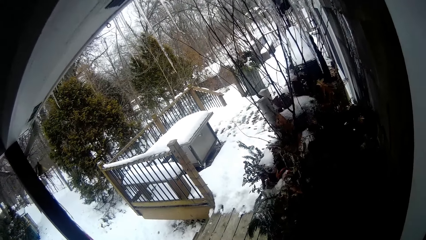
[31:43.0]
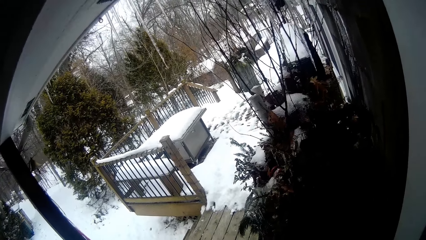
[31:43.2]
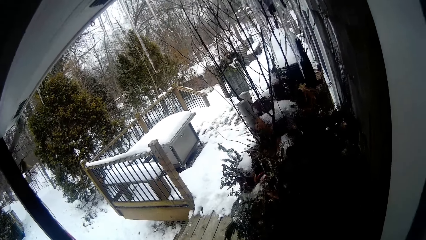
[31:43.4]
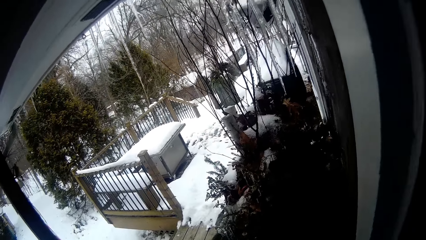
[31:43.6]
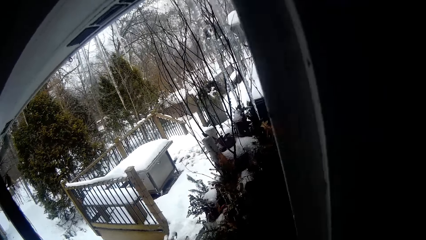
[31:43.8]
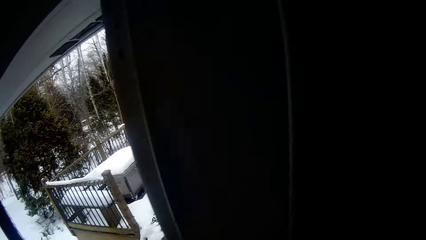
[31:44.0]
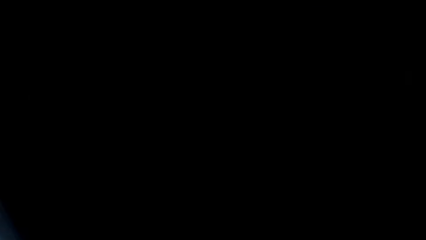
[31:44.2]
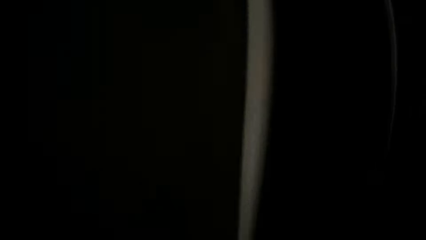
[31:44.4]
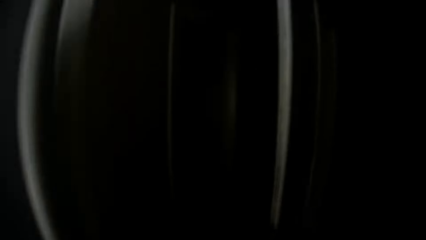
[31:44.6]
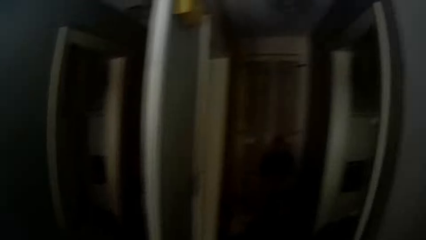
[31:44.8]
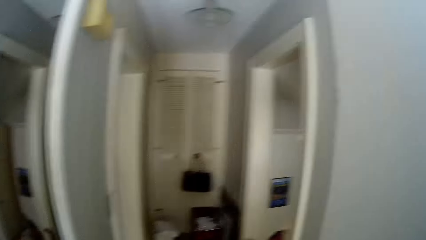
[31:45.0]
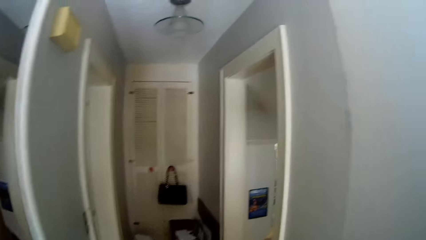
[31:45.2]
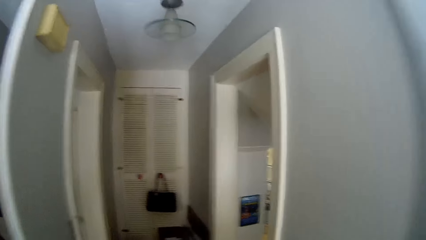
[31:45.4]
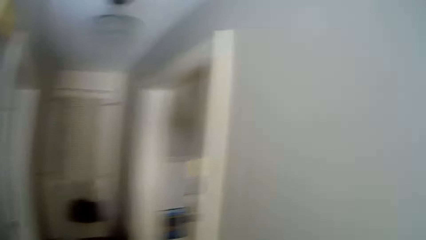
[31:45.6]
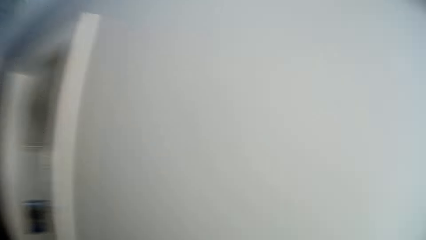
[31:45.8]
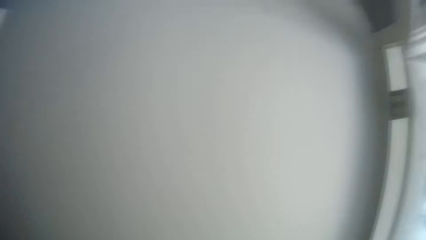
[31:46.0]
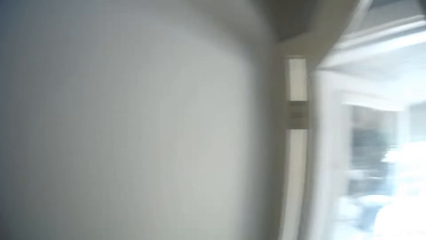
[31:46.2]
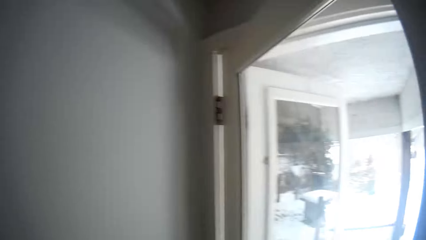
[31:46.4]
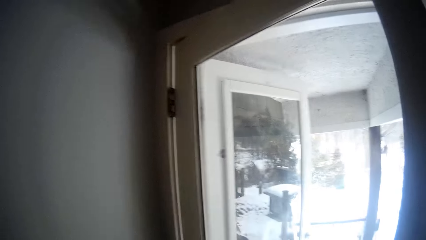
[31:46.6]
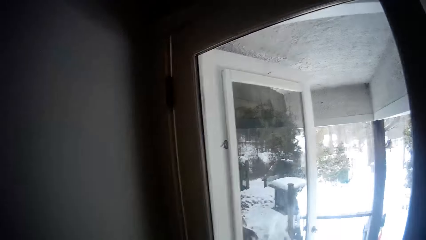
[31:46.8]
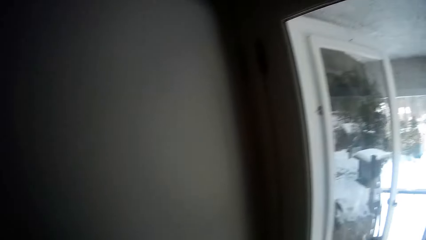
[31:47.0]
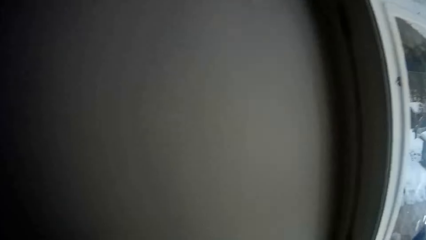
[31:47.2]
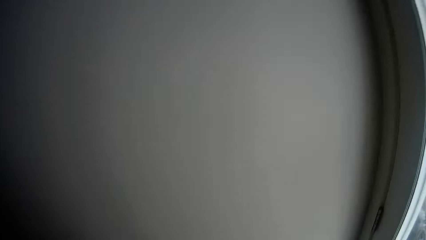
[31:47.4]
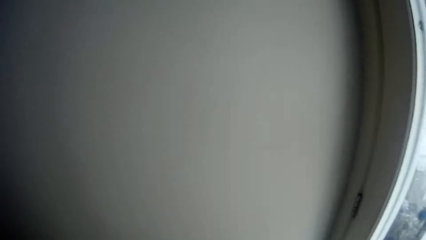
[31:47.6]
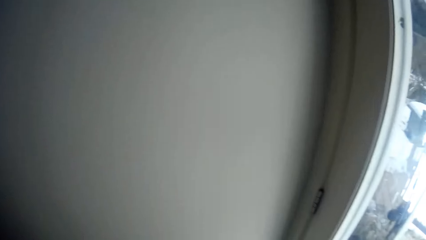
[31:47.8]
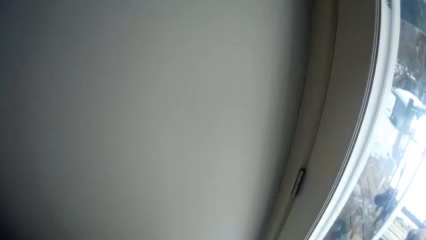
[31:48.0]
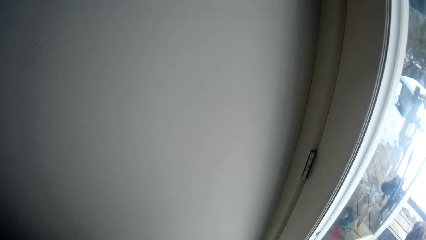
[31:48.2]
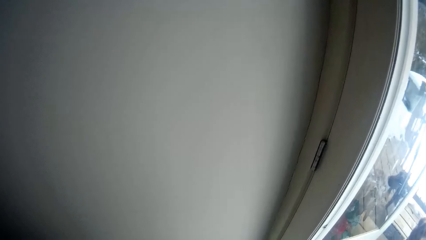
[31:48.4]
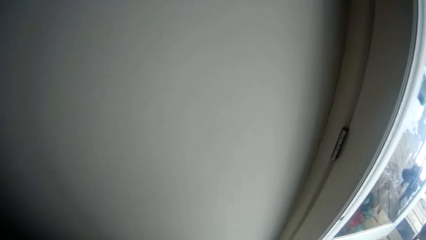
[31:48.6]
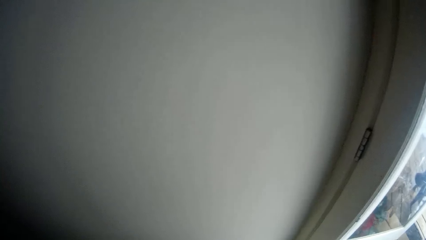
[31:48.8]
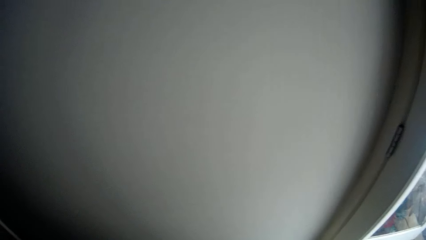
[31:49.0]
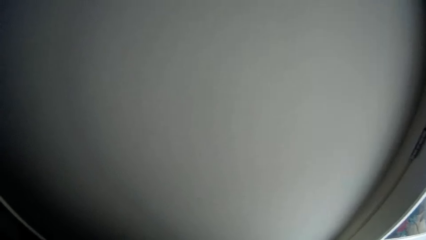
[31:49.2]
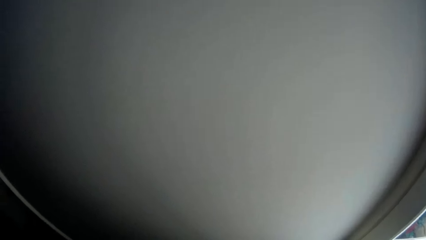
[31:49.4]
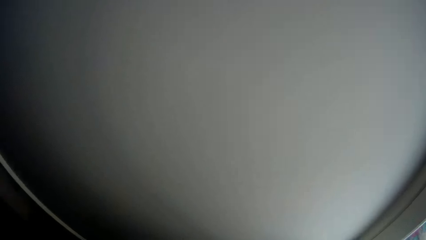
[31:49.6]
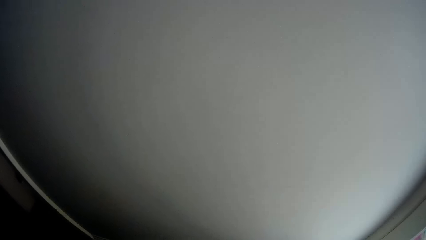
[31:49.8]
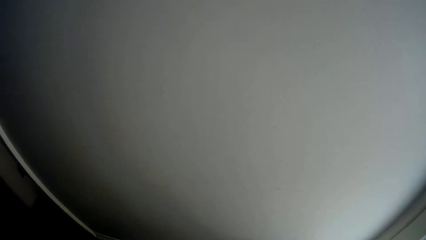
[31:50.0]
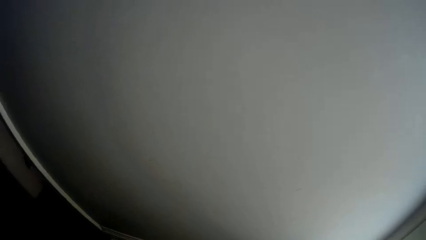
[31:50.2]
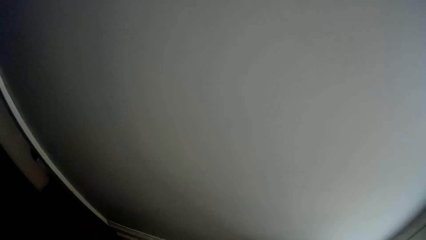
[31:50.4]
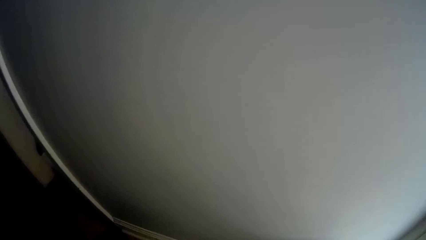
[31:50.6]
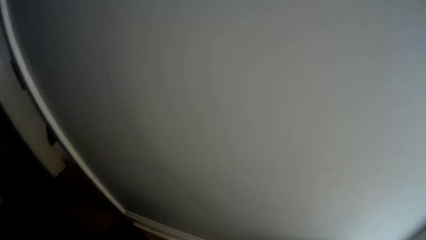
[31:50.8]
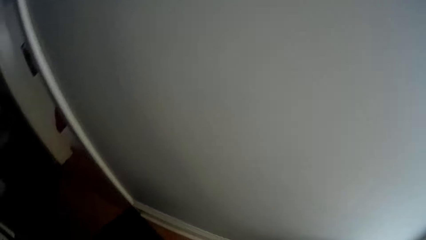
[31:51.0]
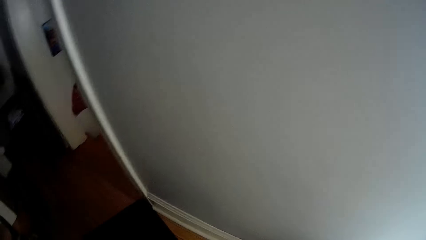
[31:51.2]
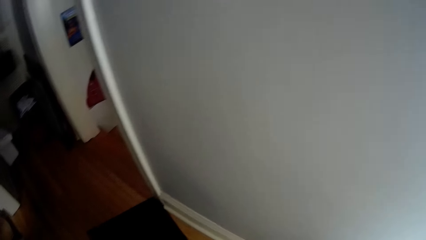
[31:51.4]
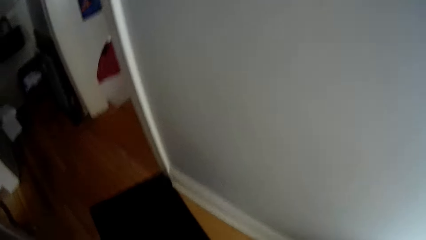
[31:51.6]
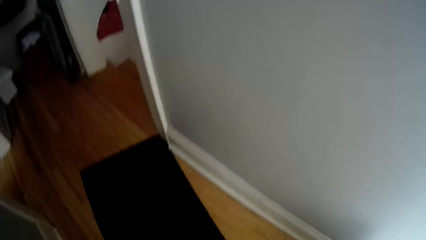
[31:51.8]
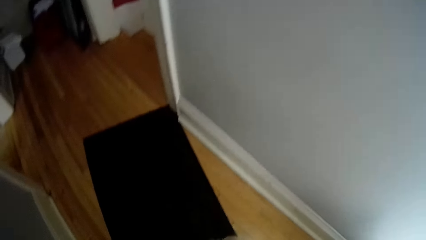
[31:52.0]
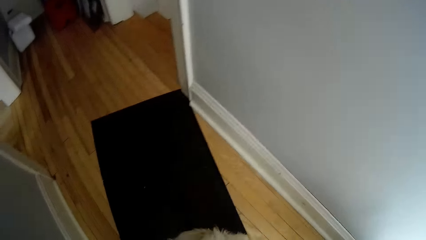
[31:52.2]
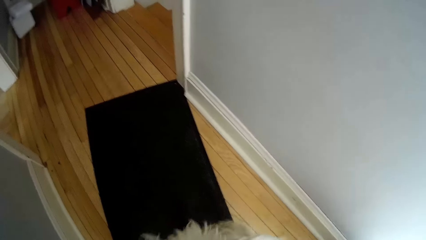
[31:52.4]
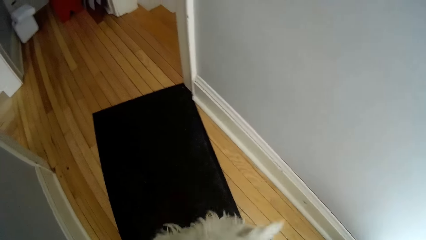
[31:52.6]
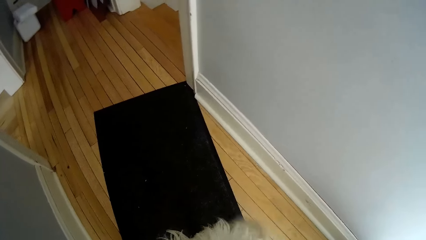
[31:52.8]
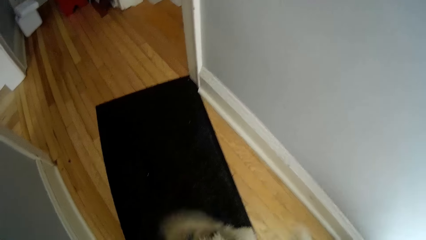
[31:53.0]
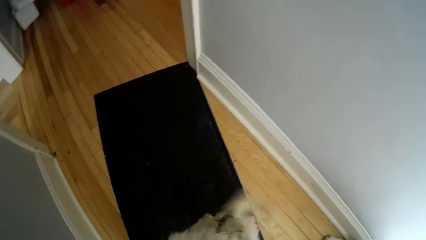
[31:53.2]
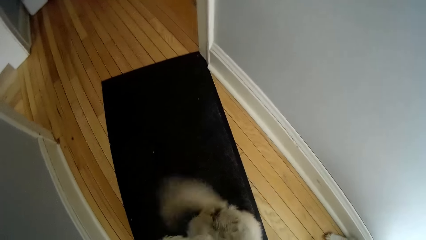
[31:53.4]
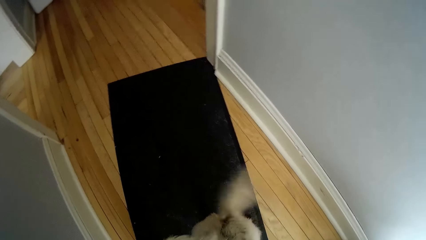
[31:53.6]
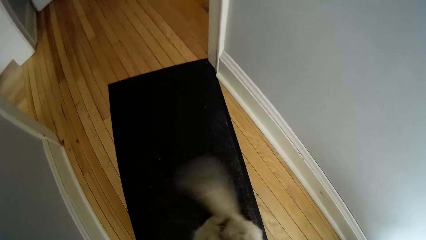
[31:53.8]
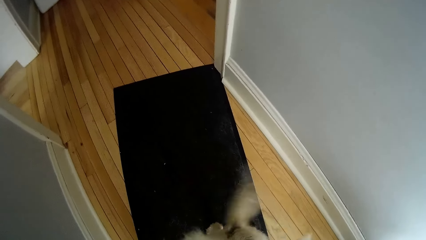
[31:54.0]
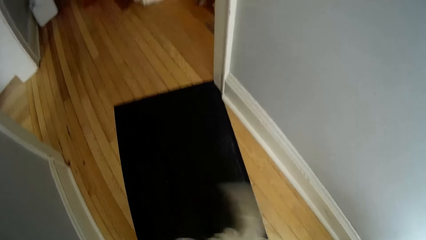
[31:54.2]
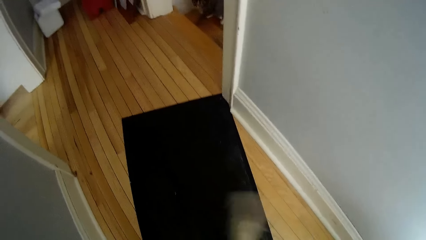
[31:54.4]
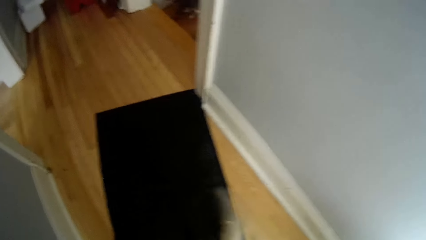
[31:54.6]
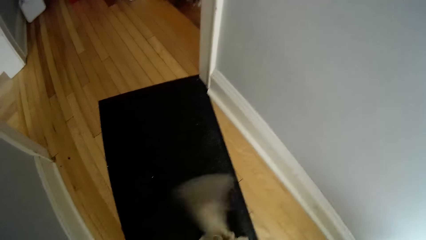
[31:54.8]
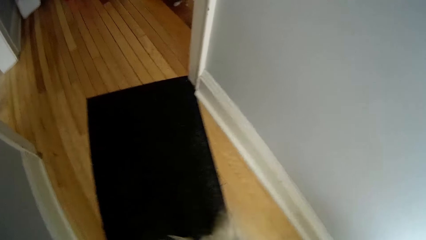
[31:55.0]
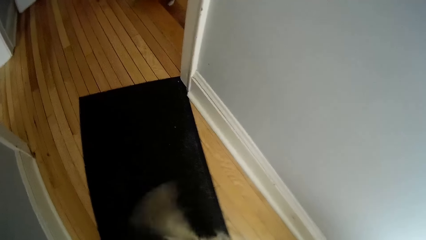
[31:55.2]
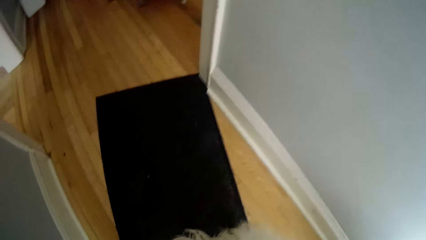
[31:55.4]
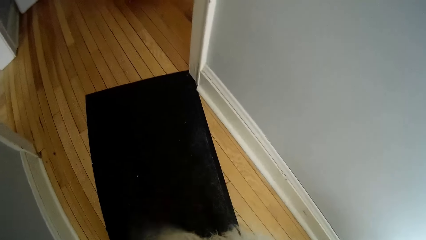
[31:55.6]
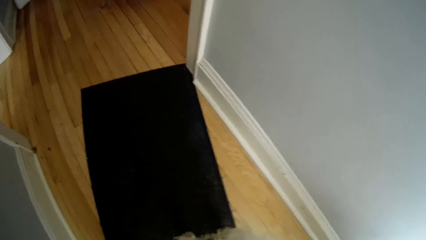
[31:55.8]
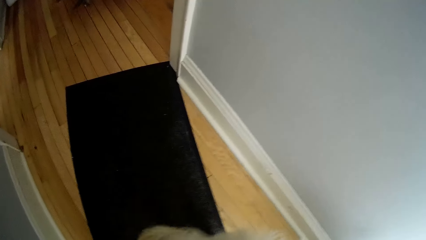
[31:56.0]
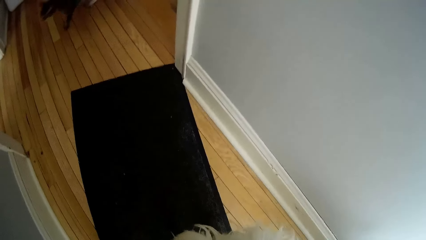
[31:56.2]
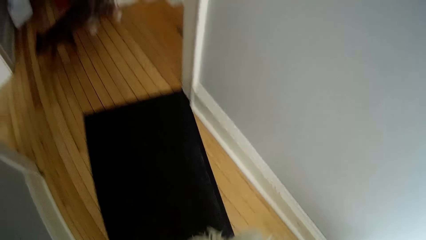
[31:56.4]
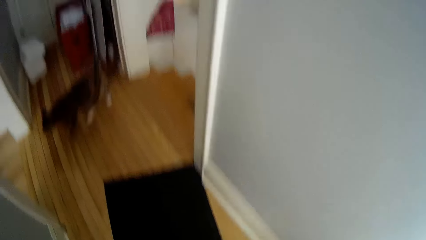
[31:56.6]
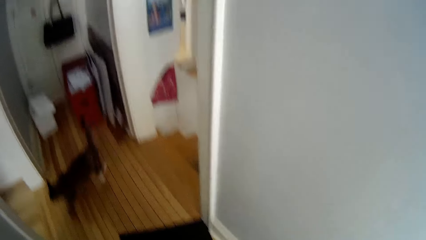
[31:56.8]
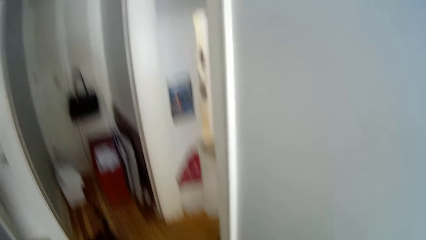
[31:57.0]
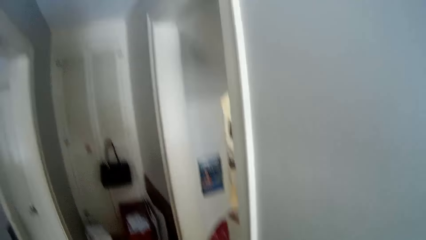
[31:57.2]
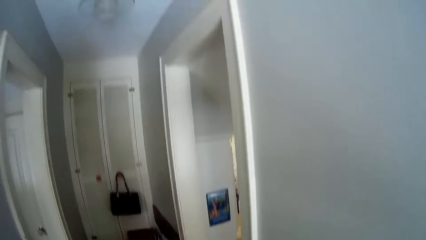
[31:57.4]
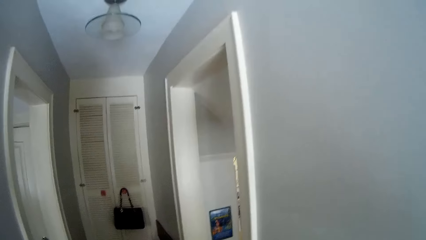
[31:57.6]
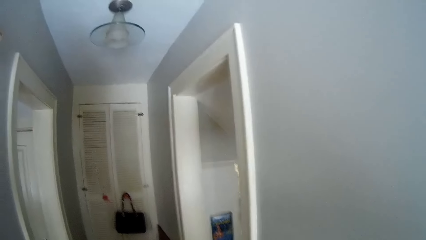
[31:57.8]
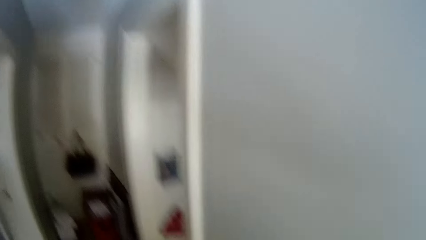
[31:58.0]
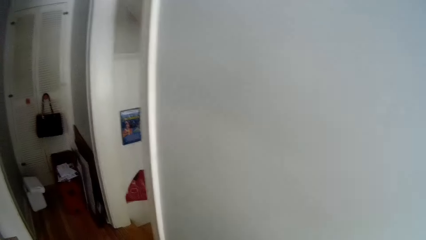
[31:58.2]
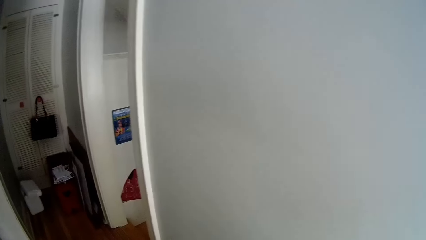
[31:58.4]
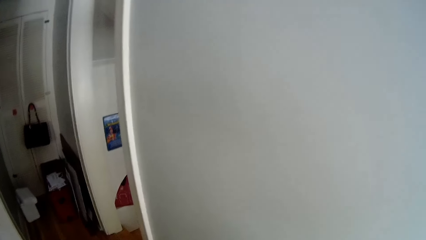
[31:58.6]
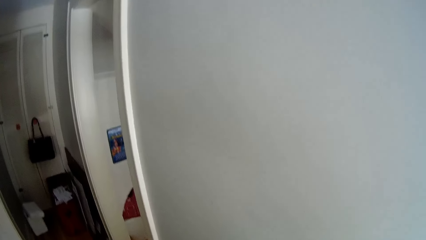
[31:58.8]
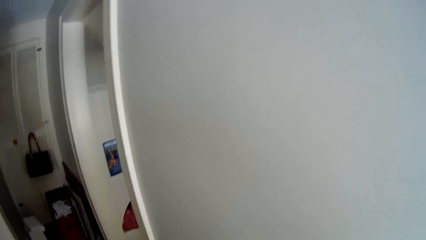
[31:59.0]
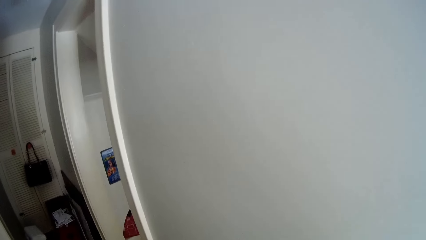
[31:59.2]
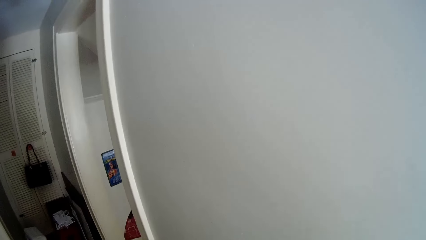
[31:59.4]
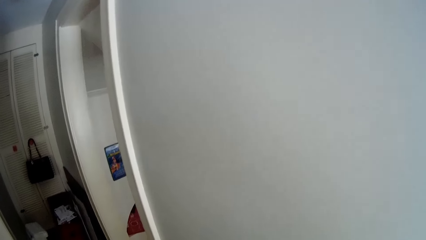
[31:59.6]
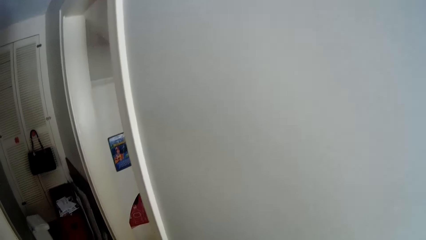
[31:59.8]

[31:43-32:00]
The camera wearer walks in through the door of the house. They look around.
